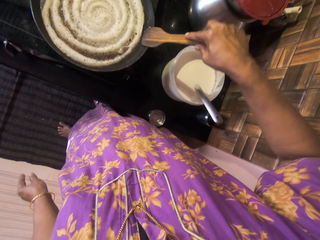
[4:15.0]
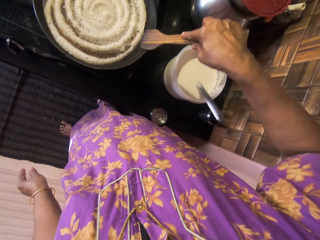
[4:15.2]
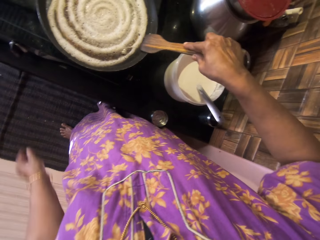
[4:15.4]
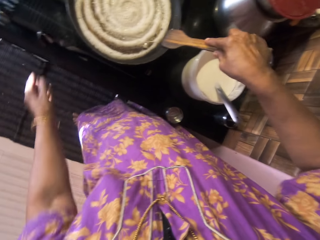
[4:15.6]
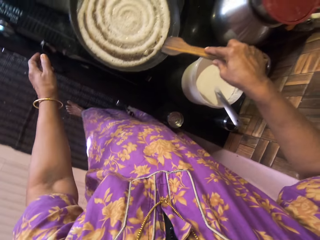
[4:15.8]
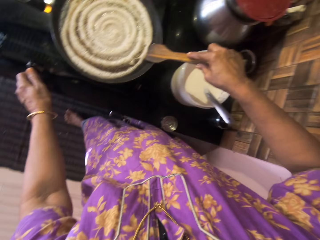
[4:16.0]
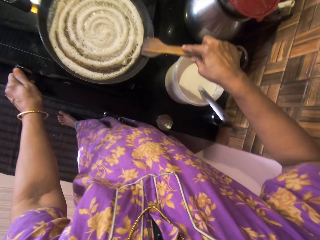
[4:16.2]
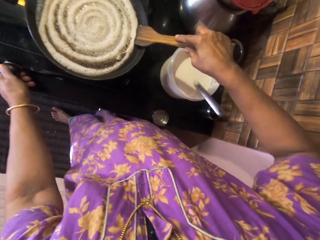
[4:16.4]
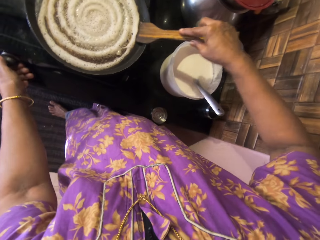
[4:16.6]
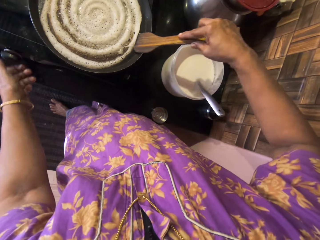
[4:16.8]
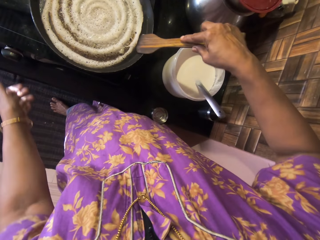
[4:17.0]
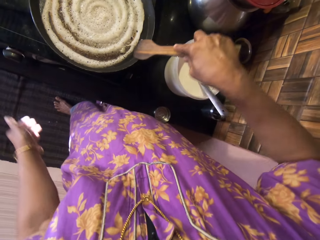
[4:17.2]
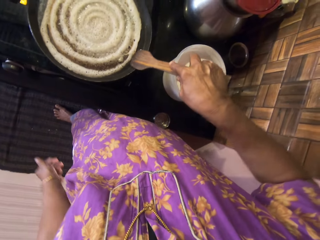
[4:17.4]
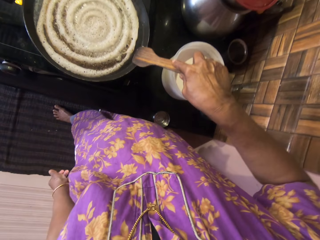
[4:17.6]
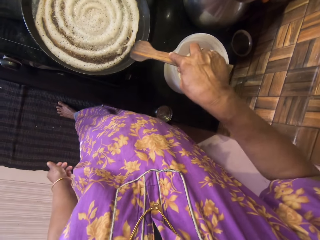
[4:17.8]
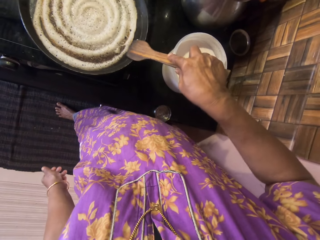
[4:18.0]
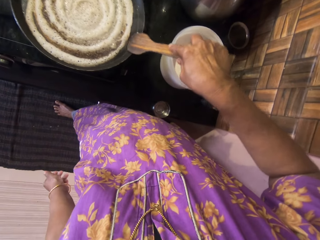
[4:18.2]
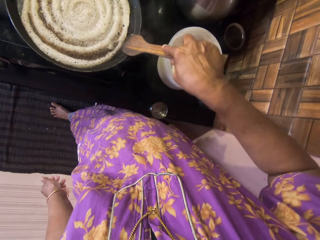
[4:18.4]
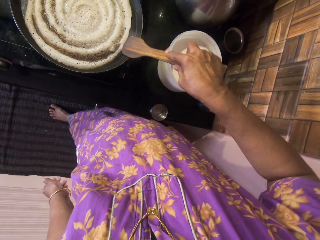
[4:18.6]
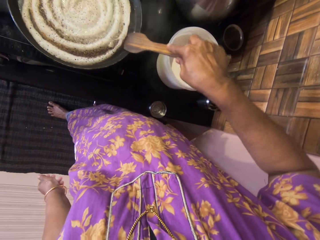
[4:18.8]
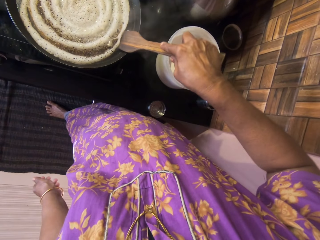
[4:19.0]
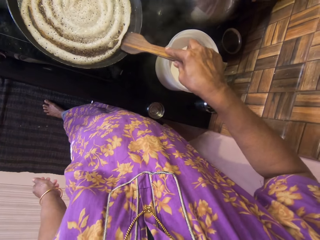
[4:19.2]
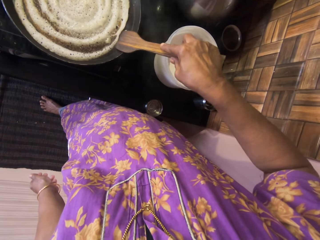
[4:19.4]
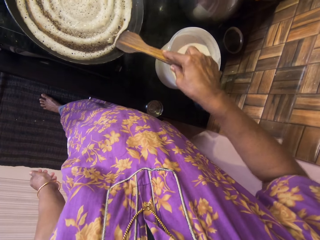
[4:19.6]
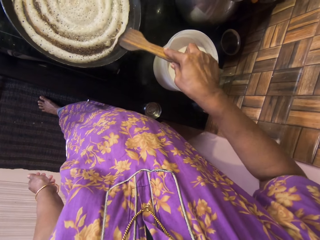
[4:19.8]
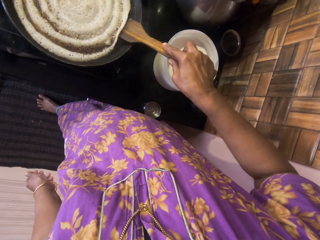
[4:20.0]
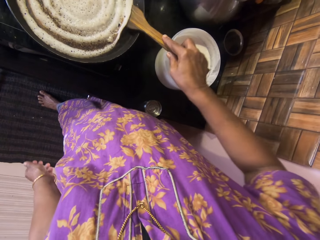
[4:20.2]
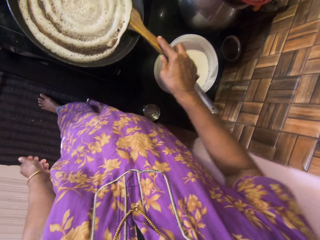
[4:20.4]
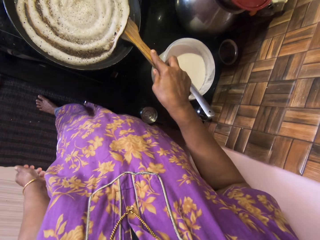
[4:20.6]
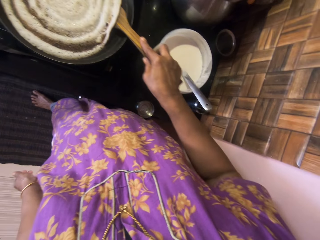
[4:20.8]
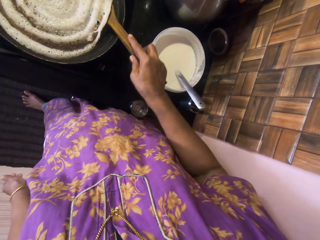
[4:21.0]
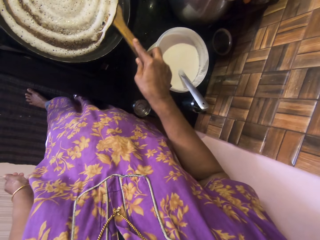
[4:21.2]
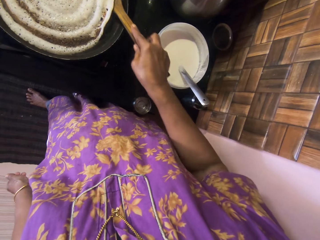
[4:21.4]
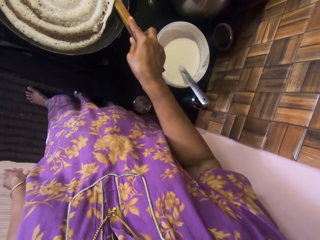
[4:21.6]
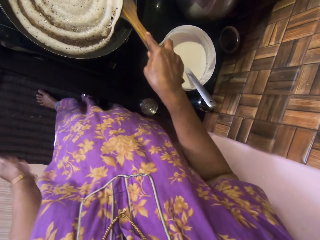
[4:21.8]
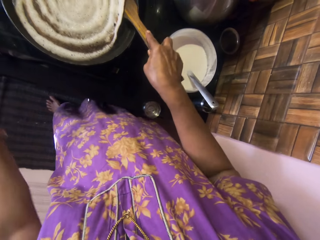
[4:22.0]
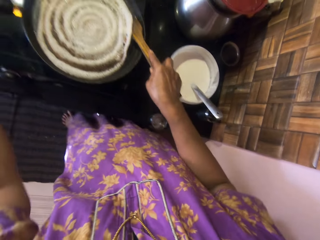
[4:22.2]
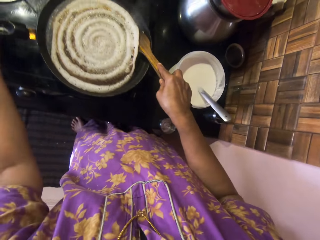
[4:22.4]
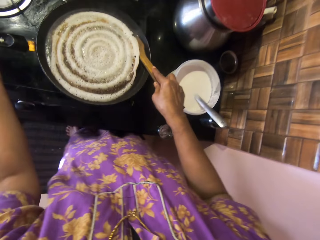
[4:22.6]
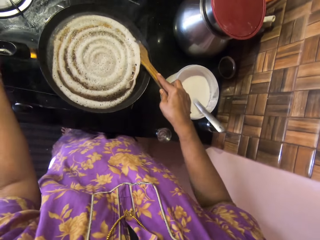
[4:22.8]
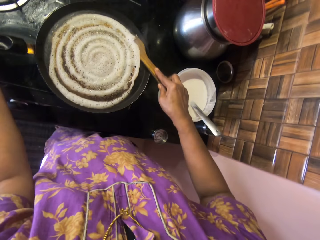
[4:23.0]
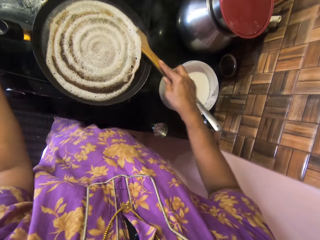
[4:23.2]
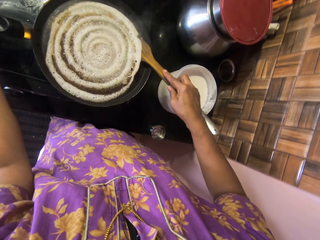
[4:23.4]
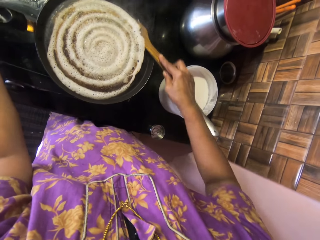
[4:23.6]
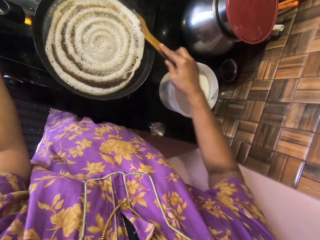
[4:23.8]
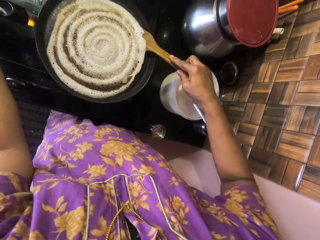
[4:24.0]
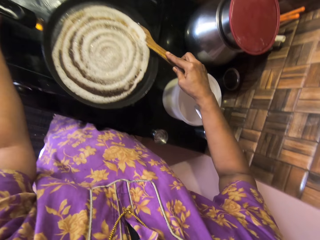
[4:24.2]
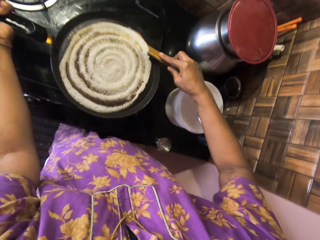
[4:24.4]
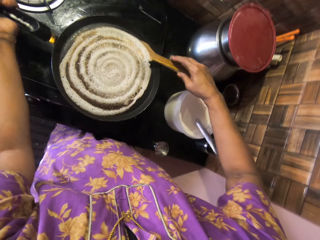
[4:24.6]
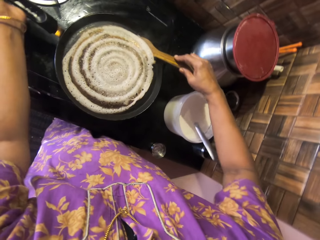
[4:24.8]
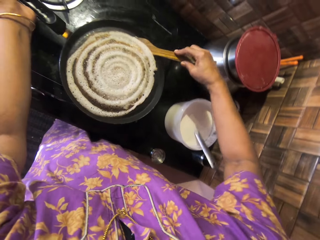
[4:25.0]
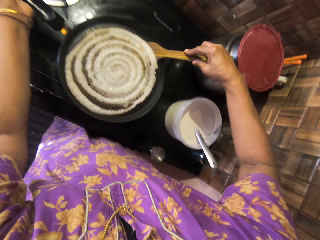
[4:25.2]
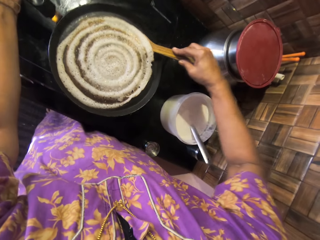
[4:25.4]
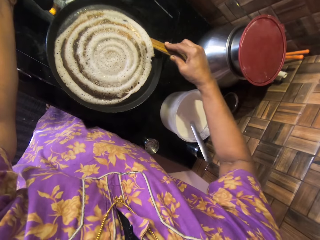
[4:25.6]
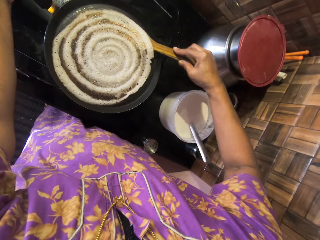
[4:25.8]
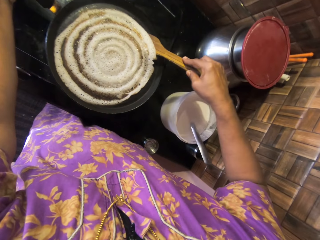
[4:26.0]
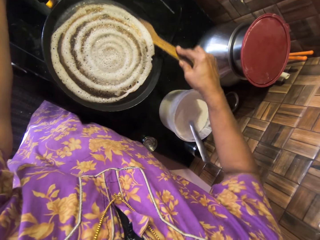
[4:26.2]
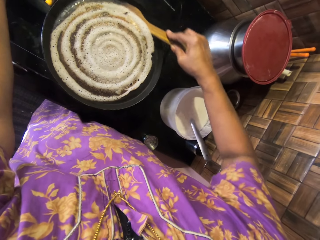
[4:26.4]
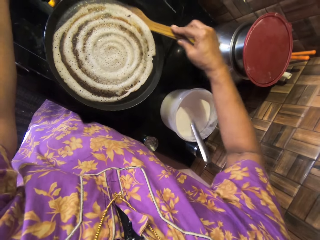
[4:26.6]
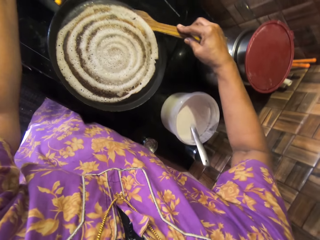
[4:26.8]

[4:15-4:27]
The camera wearer regulates the gas cooker with her left hand. She rubs the cooking spoon in the pan. She puts the cooking spoon under the pancake. She holds the handle of the pan with her left hand. She puts the cooking spoon under the pancake.

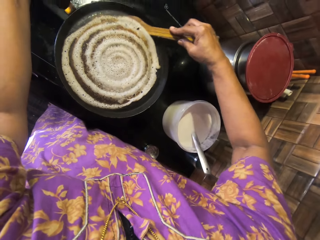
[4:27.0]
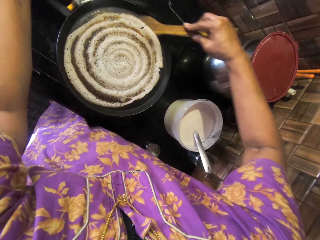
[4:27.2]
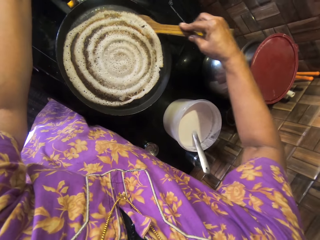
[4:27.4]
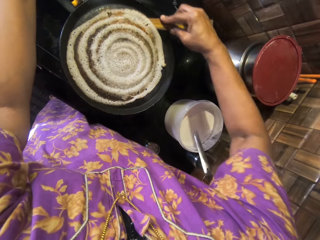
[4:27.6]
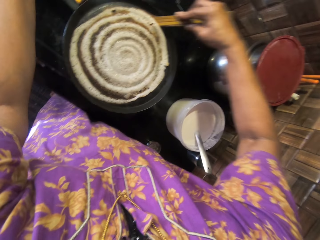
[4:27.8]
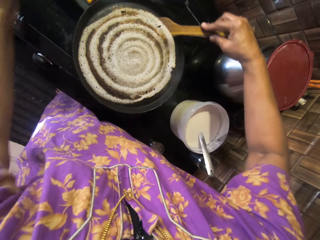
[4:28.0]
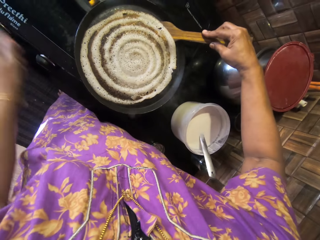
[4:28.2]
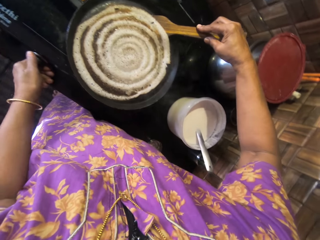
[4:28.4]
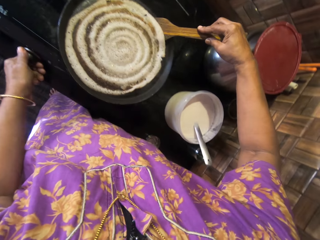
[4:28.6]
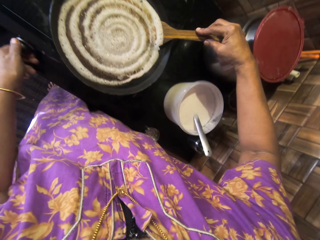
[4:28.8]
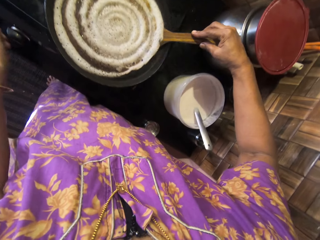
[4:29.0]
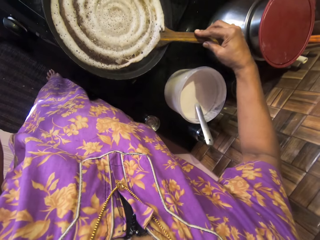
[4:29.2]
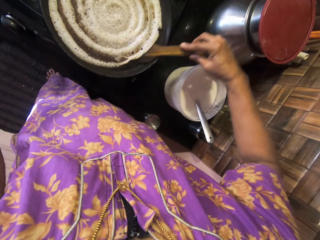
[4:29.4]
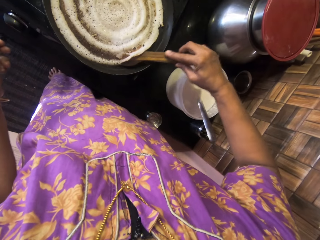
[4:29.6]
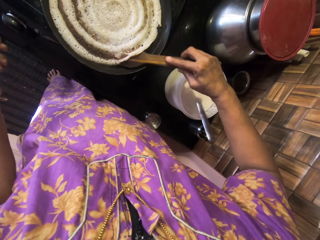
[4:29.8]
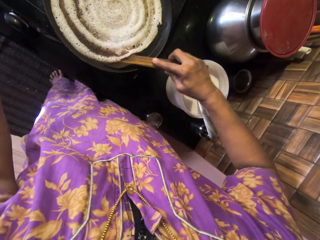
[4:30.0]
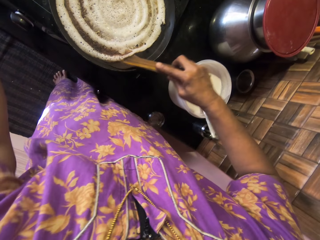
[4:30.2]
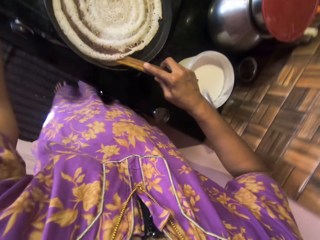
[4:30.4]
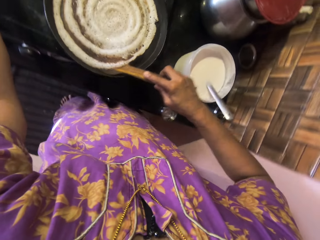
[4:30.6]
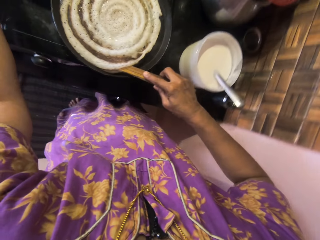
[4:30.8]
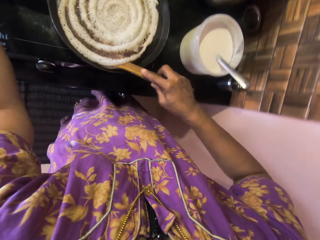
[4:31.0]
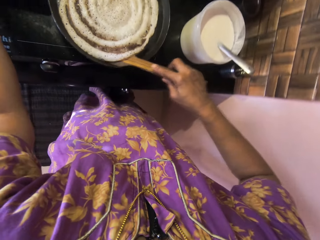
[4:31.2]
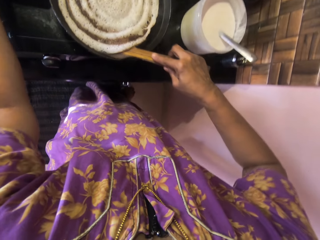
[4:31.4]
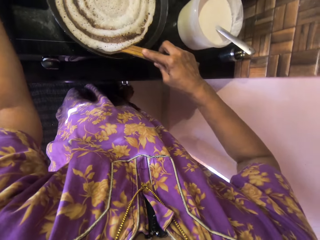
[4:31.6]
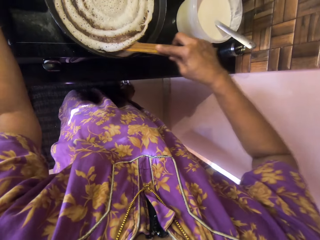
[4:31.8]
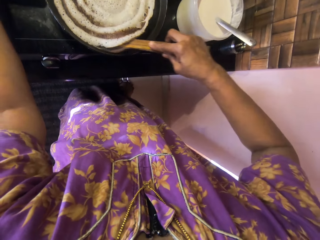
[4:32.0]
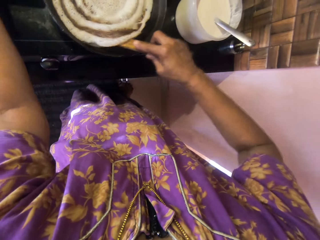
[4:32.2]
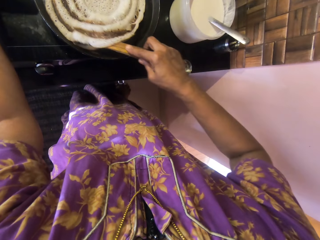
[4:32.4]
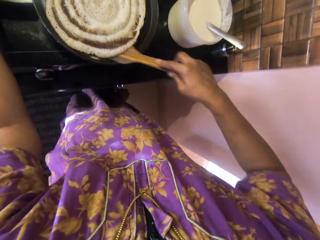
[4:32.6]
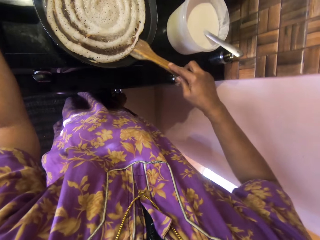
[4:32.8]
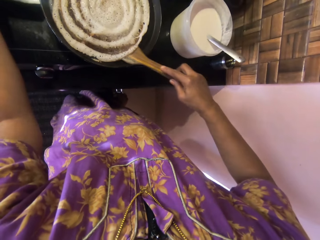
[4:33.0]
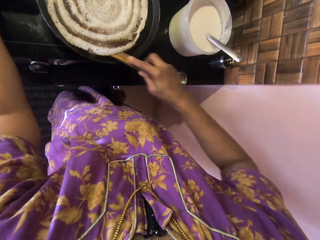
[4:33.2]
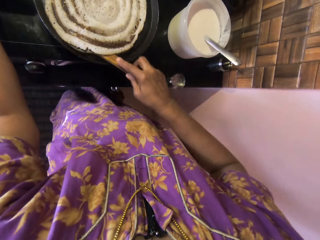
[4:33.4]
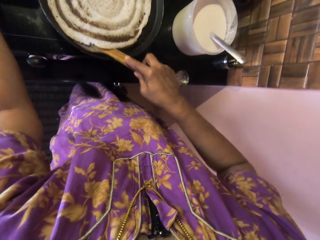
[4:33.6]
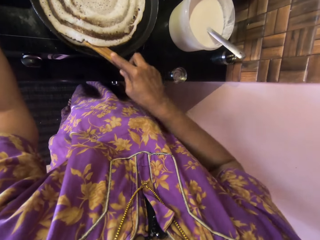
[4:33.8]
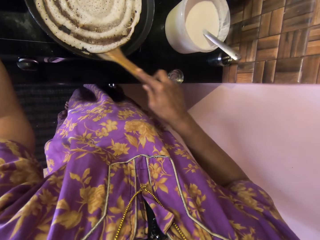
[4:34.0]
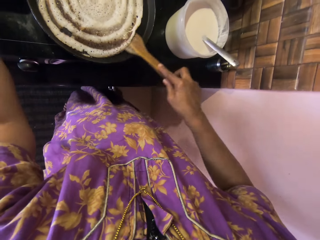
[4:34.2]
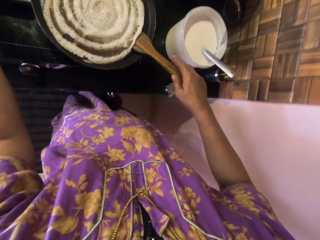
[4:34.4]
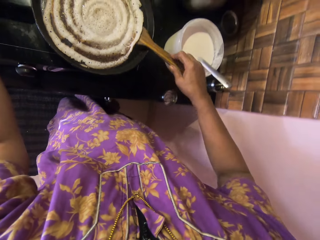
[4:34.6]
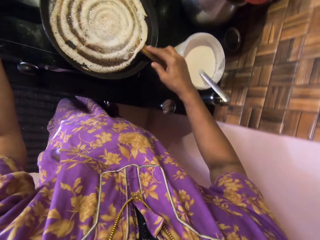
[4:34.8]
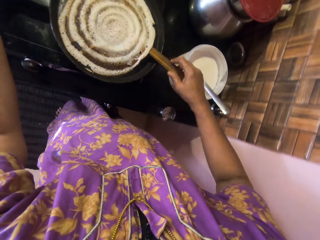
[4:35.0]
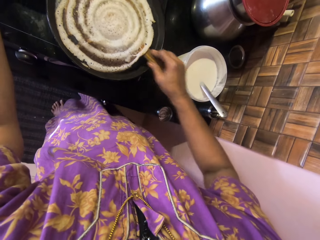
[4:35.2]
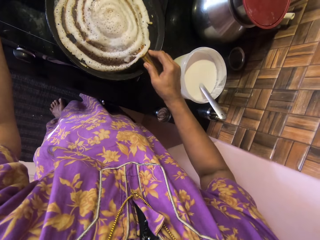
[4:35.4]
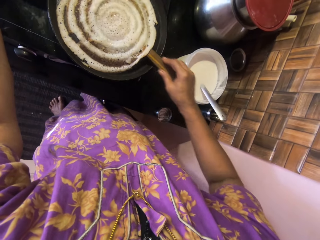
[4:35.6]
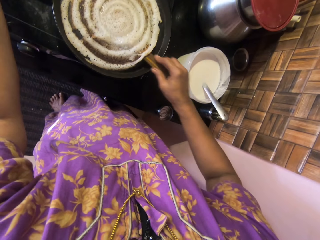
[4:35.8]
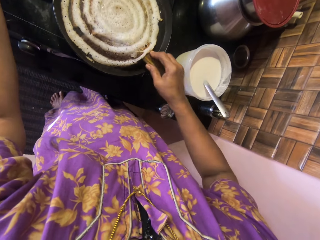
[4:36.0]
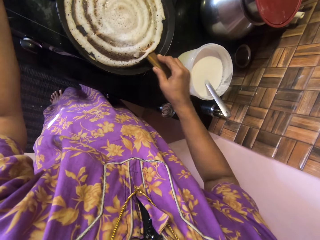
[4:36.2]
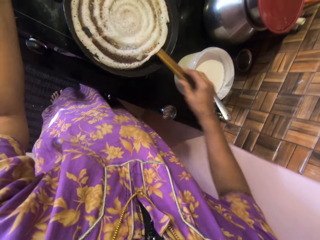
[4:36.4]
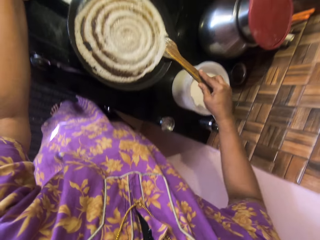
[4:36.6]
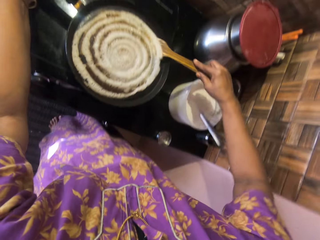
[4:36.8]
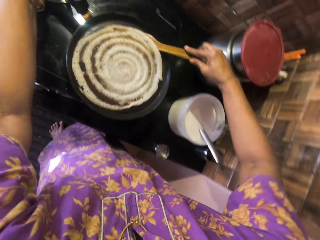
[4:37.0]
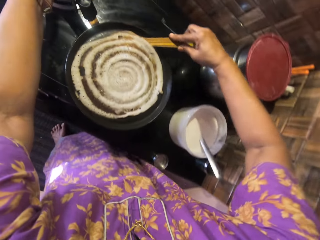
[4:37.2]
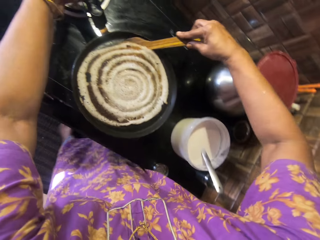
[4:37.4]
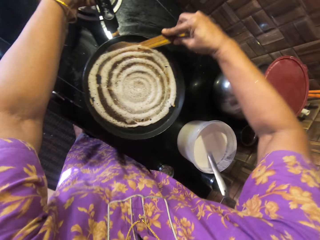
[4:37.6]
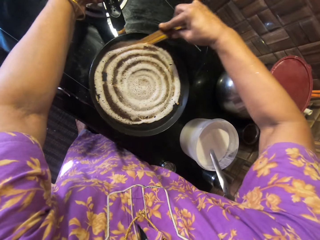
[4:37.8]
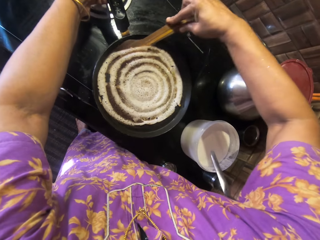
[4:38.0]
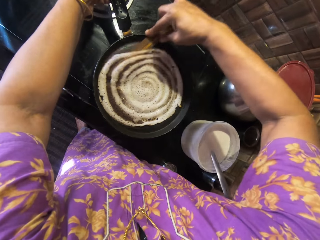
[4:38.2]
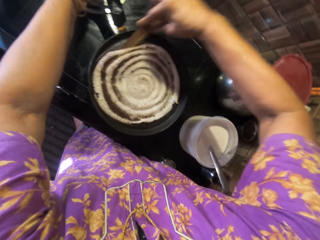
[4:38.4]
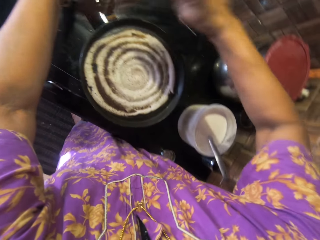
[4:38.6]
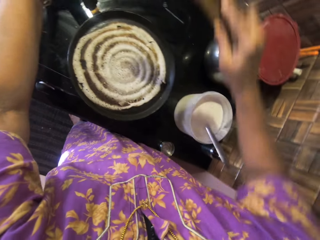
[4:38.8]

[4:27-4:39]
The camera wearer regulates the gas cooker with her left hand. She puts the cooking spoon under the pancake. She holds the handle of the pan with her left hand. She puts the cooking spoon under the pancake. She turns the pan clockwise.
